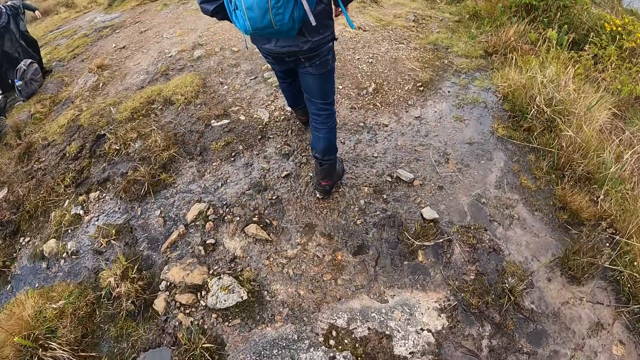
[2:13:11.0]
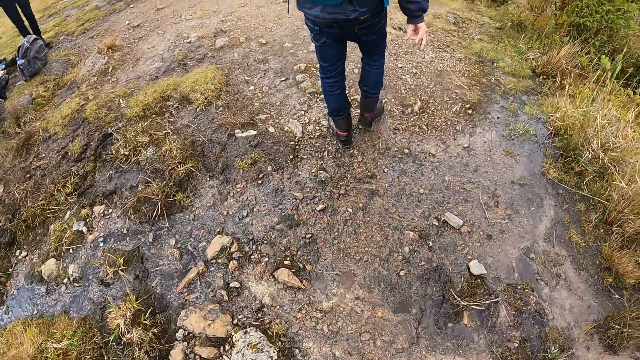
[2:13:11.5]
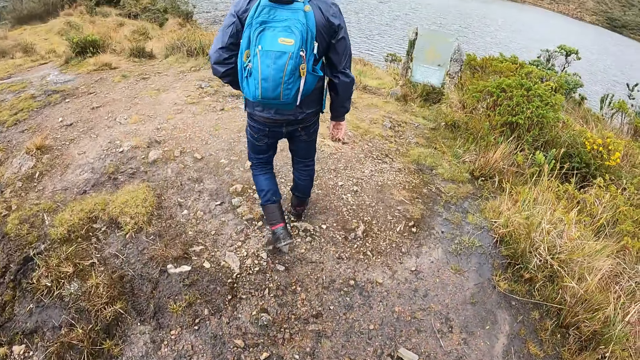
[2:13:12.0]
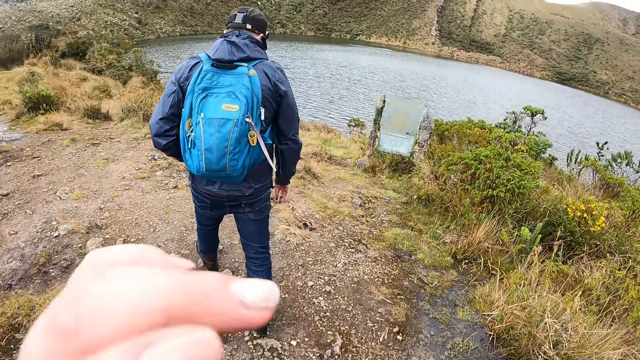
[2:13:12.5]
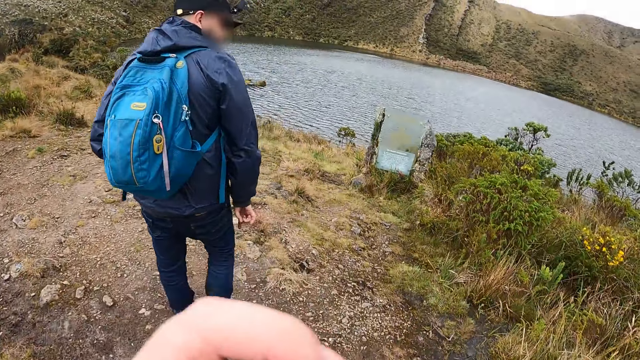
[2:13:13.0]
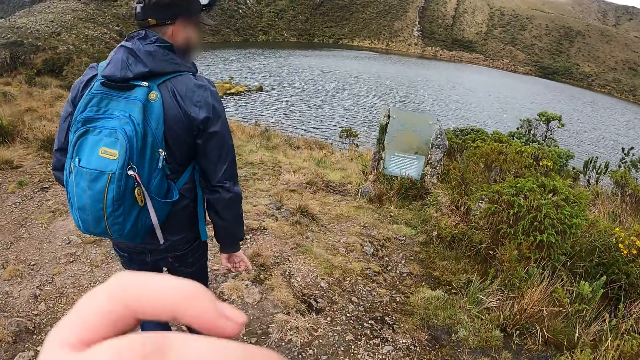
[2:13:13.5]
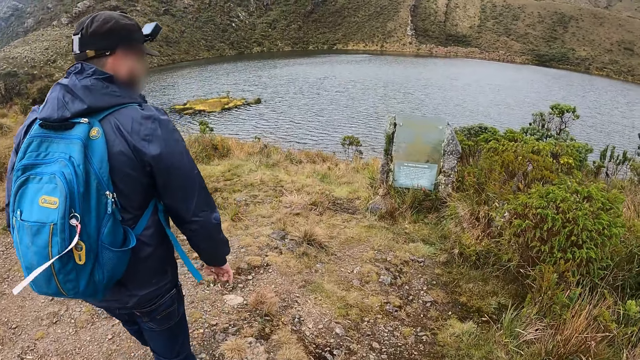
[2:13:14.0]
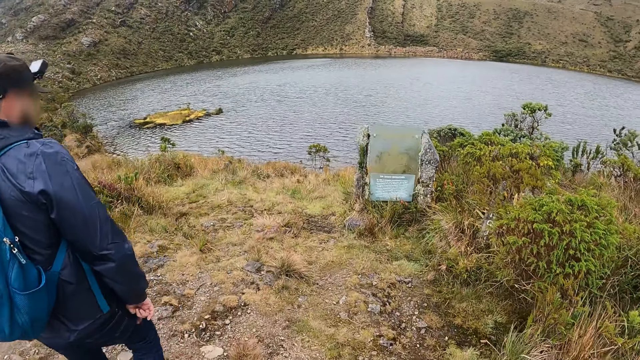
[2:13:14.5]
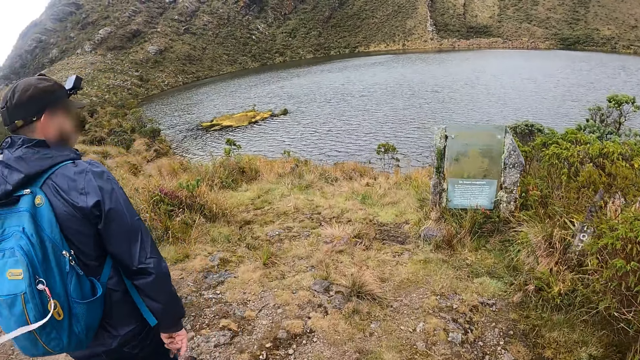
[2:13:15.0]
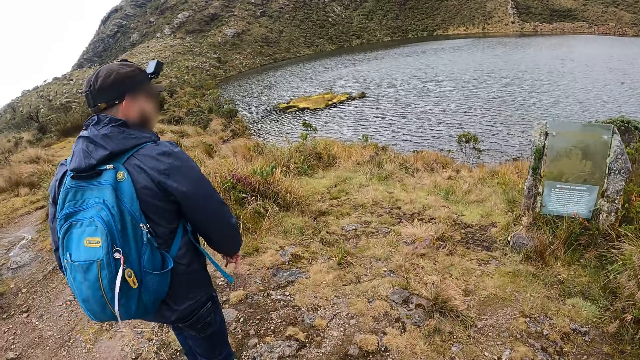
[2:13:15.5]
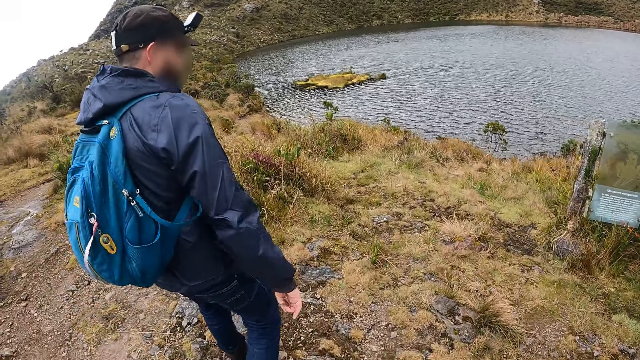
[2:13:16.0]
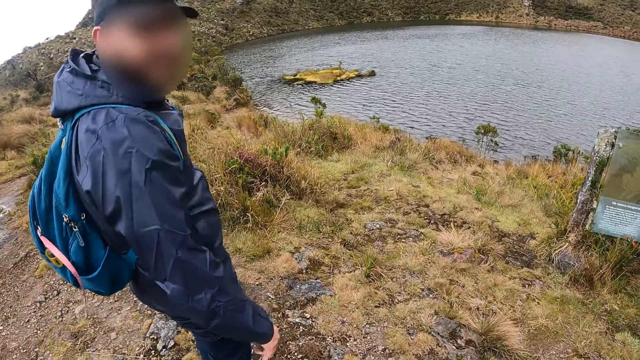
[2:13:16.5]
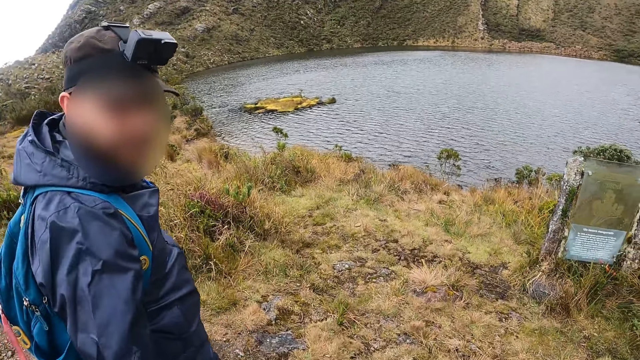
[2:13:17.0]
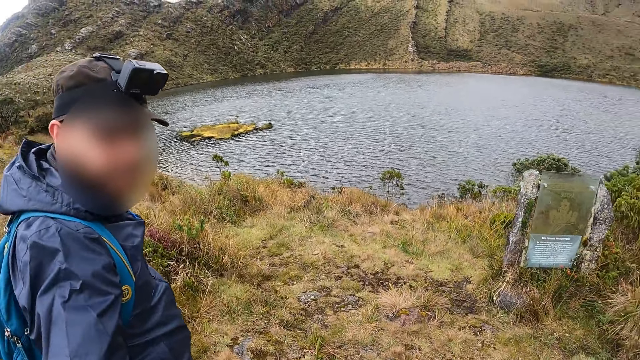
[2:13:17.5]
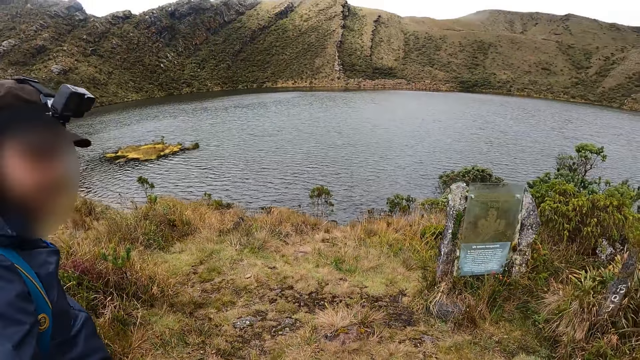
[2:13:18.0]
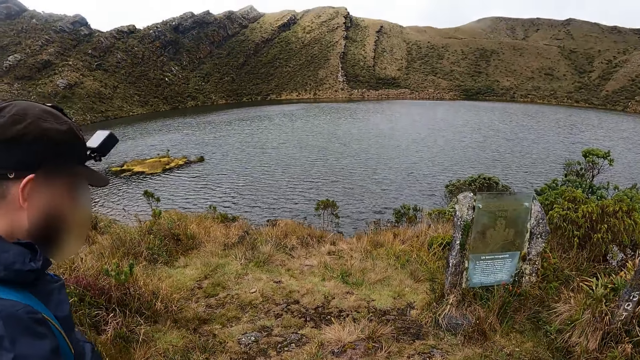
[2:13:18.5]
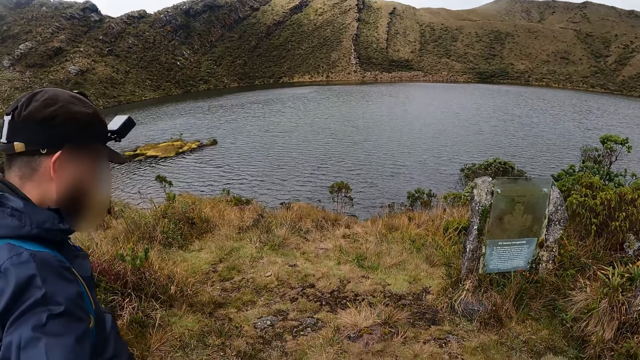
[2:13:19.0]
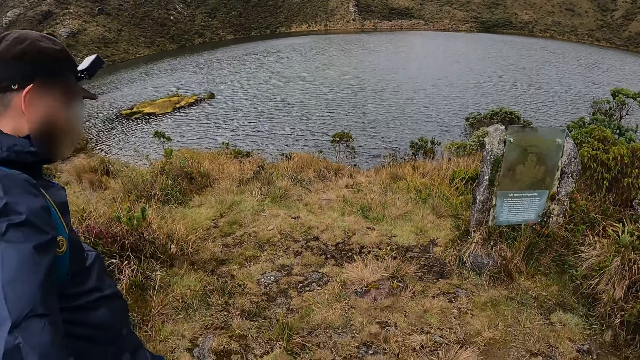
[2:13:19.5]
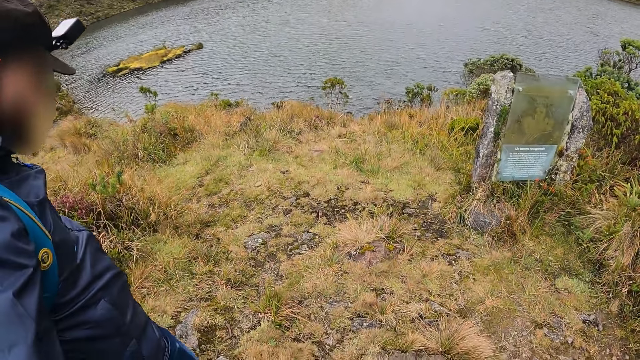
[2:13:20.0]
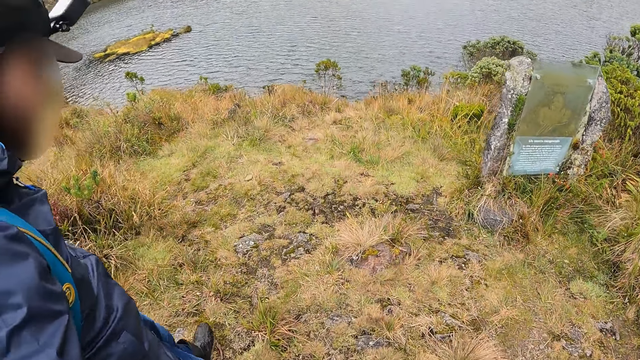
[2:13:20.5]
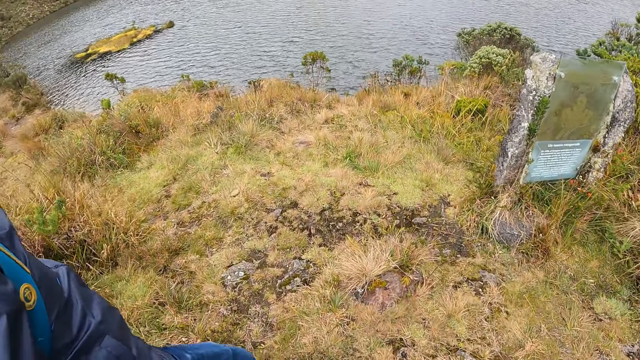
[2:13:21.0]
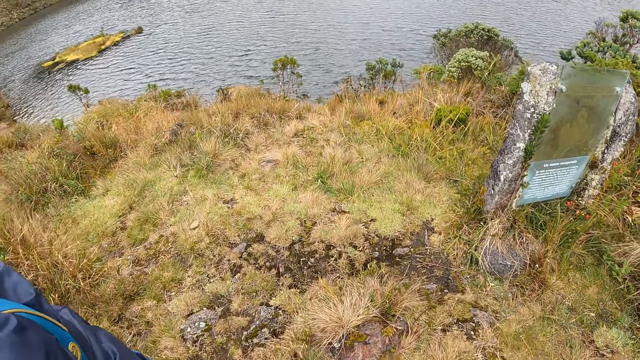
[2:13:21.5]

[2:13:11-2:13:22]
The camera wearer wipes their face. They walk with friends. They talk to a person.

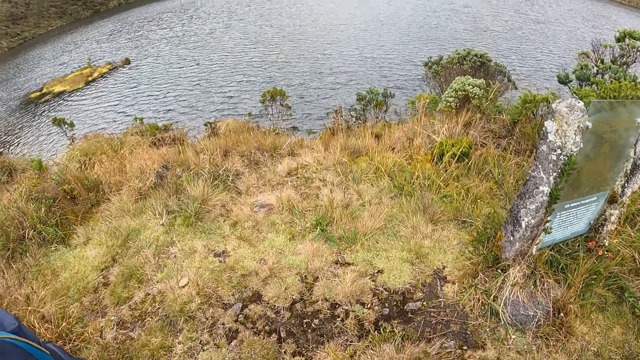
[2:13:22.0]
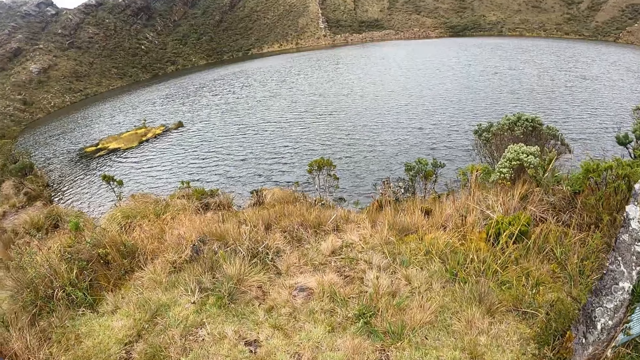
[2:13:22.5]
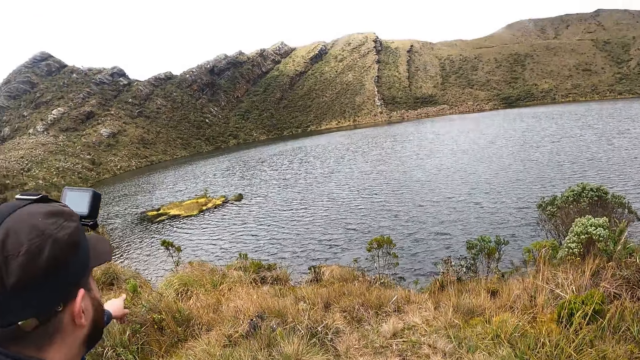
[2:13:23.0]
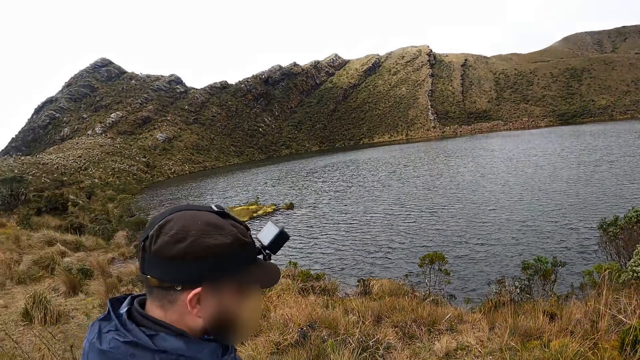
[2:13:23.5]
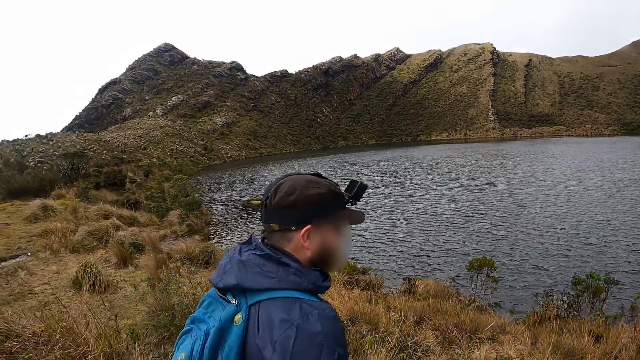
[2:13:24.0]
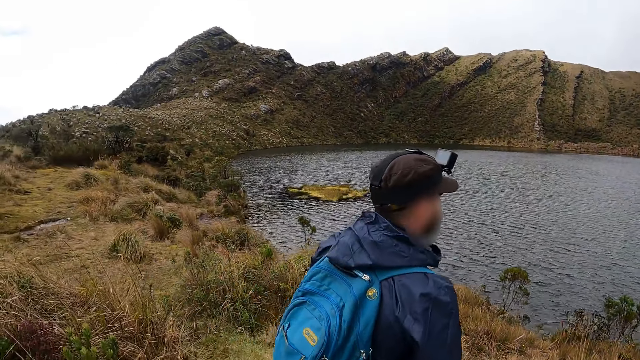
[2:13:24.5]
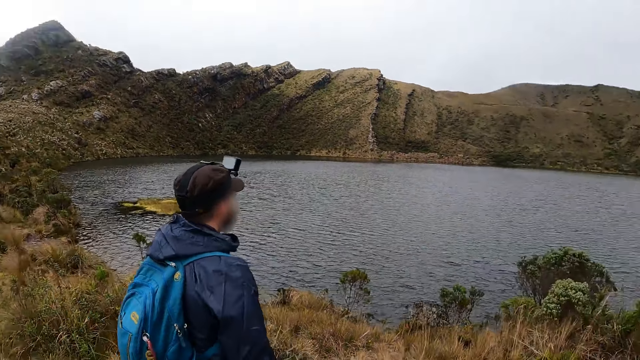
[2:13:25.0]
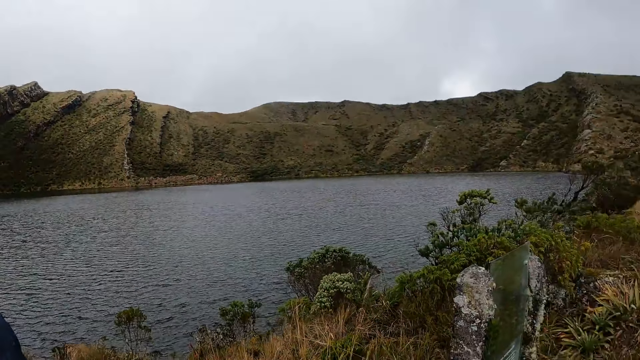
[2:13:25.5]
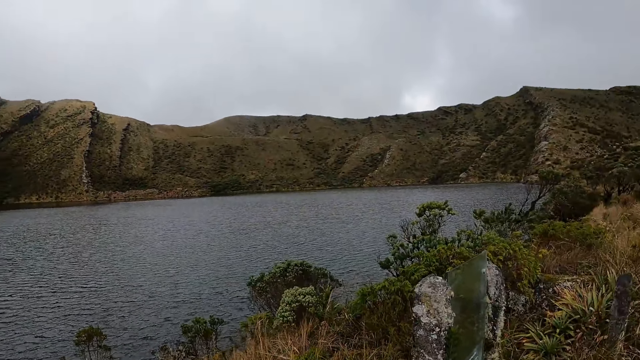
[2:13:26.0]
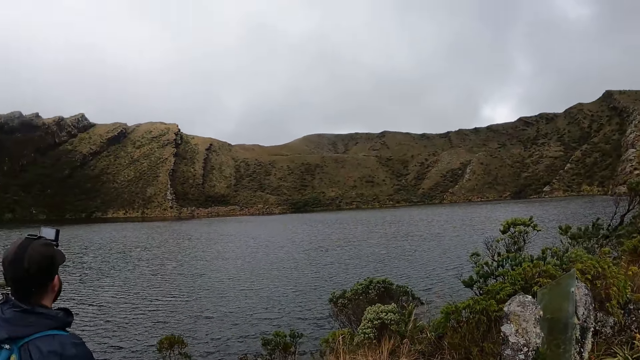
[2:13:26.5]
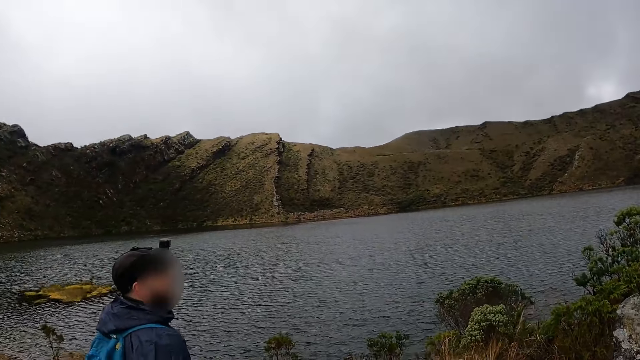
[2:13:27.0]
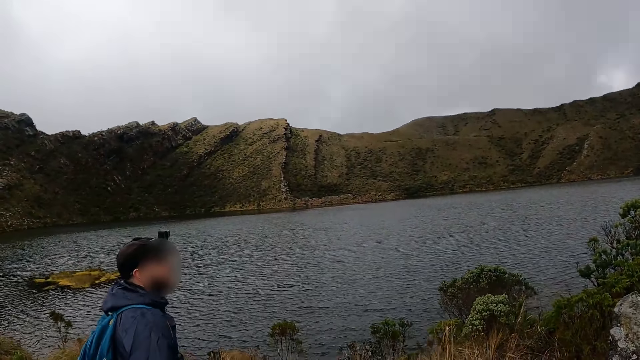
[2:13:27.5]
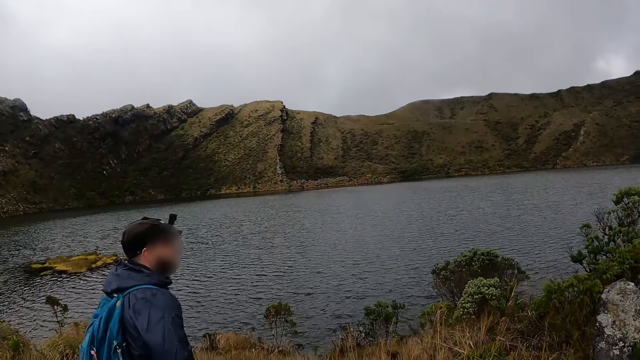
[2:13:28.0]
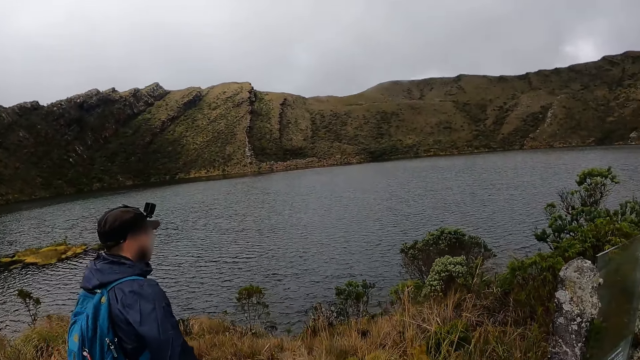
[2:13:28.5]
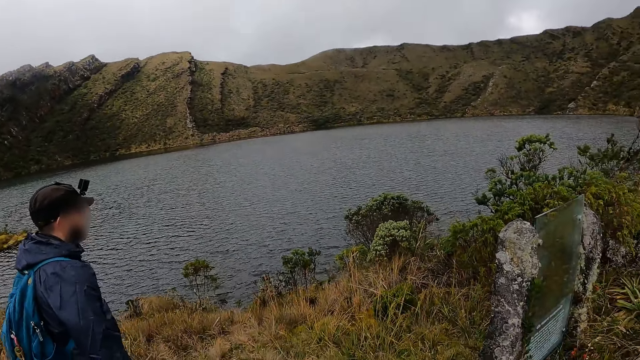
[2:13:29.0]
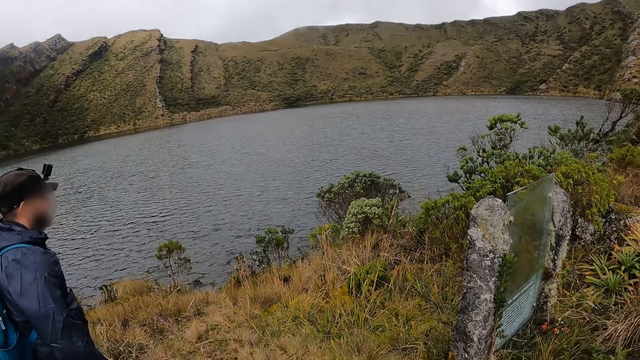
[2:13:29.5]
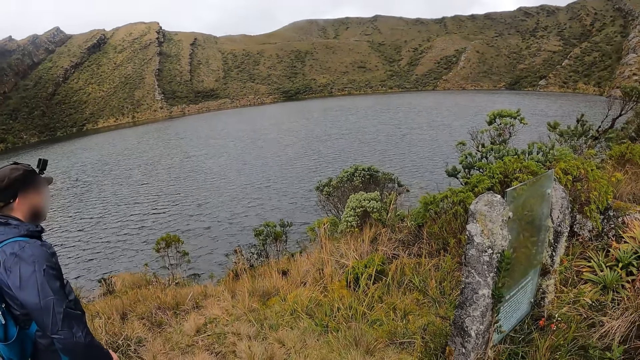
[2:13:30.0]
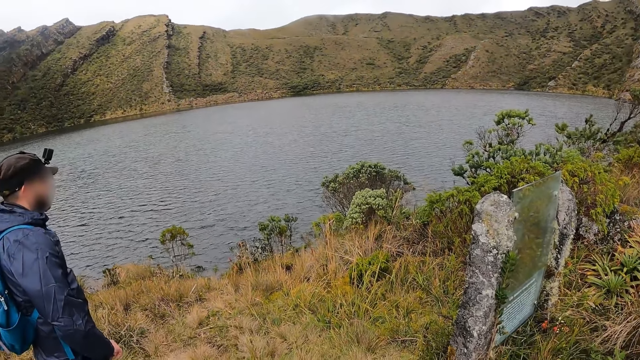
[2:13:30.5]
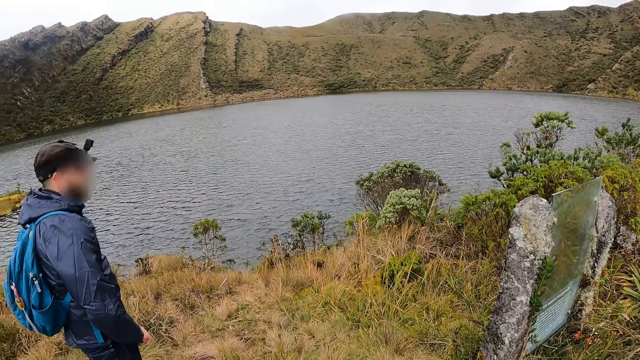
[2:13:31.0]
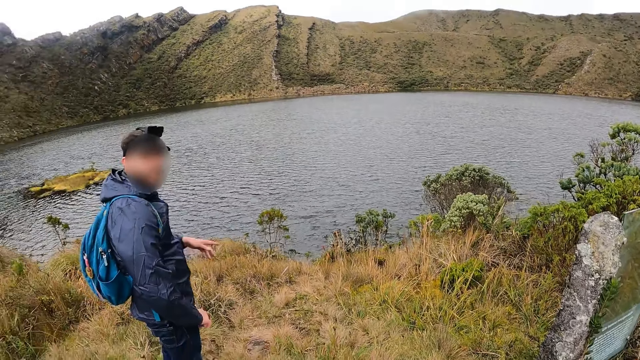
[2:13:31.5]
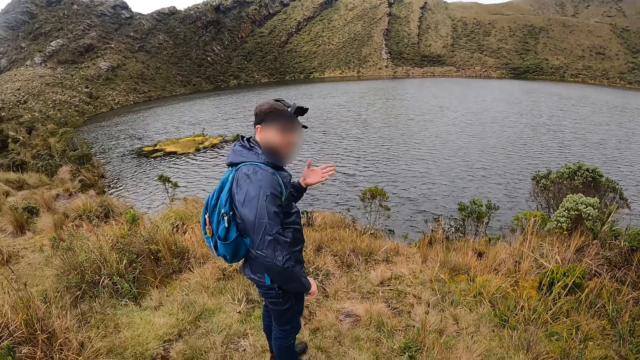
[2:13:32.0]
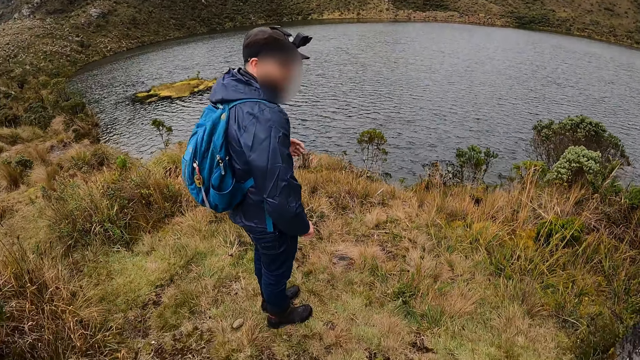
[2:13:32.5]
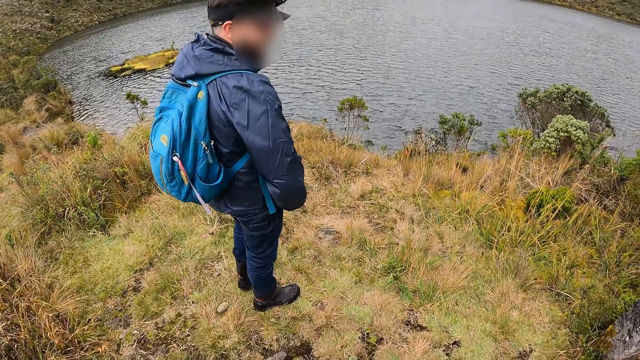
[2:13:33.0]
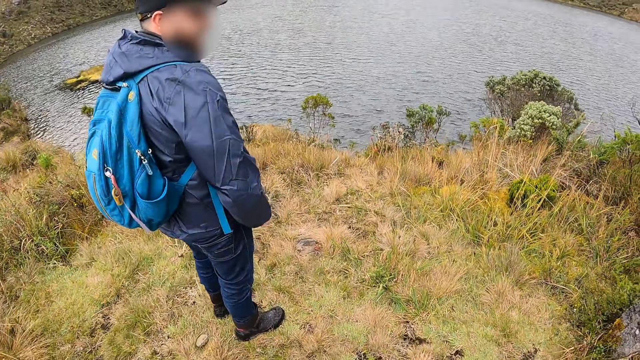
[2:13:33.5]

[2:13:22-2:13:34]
A man stops walking in the bushy area.
